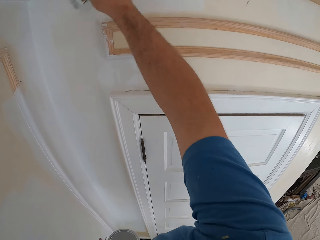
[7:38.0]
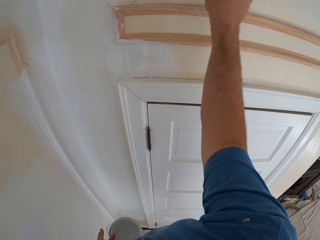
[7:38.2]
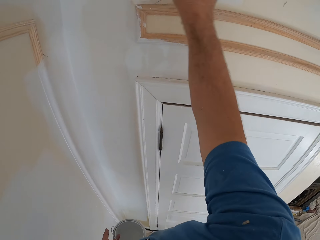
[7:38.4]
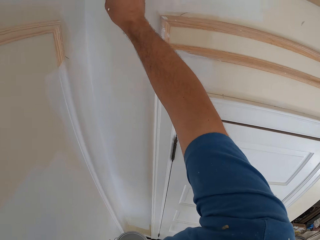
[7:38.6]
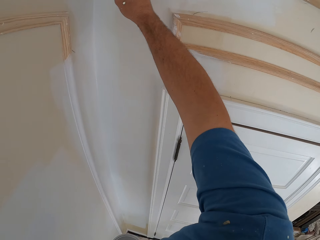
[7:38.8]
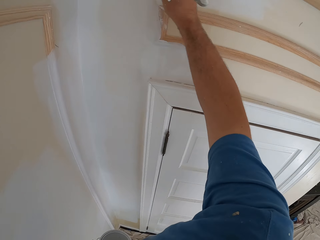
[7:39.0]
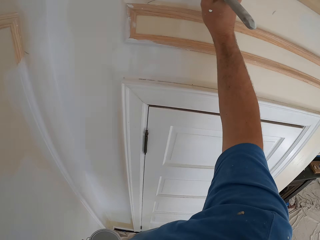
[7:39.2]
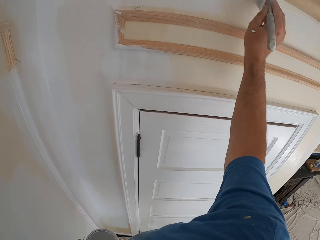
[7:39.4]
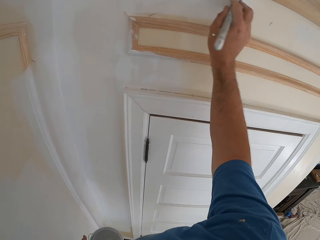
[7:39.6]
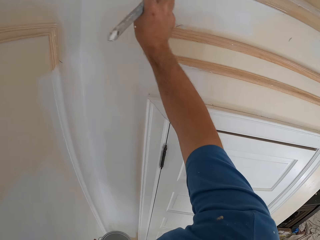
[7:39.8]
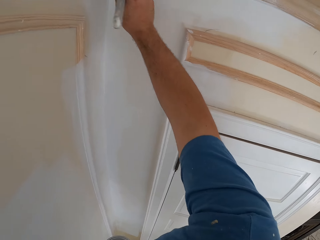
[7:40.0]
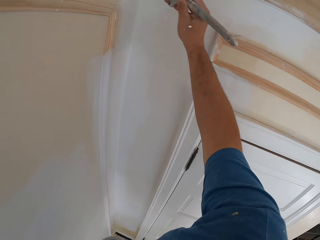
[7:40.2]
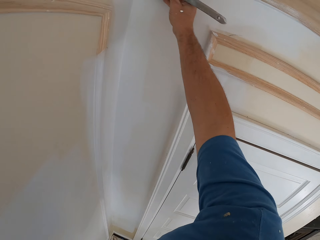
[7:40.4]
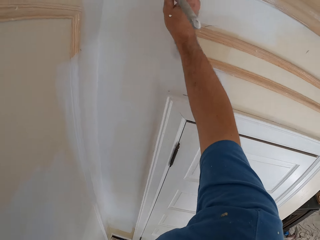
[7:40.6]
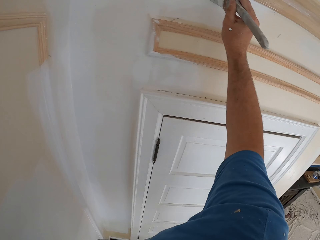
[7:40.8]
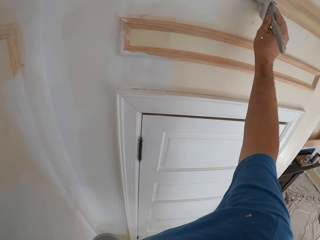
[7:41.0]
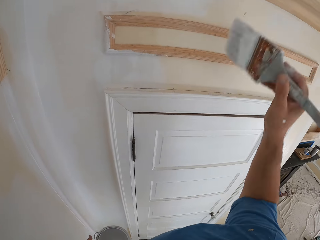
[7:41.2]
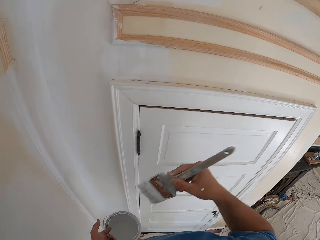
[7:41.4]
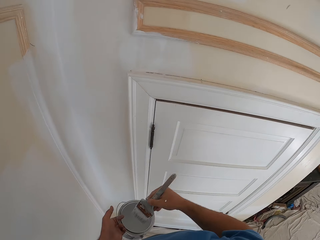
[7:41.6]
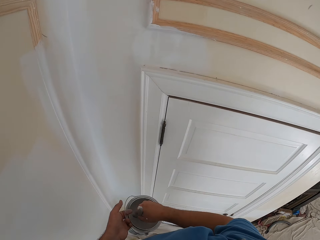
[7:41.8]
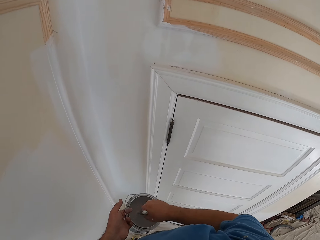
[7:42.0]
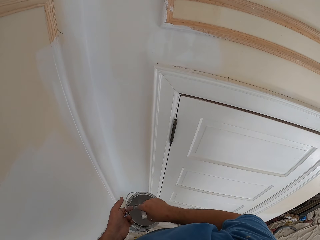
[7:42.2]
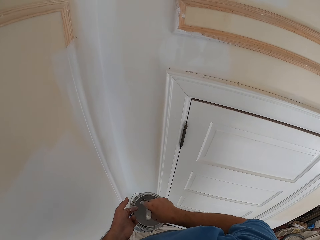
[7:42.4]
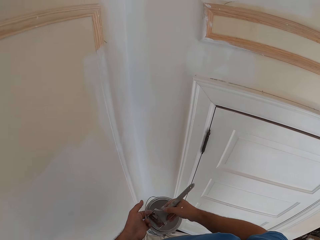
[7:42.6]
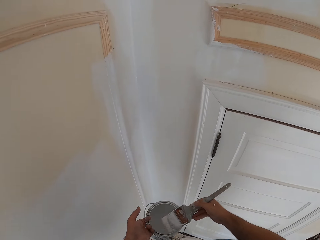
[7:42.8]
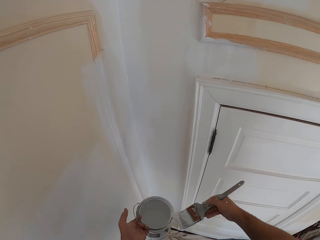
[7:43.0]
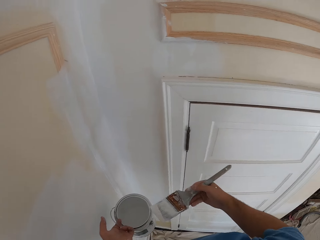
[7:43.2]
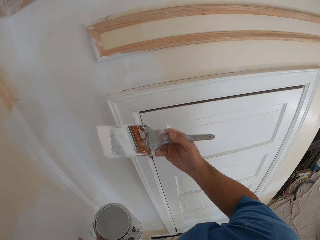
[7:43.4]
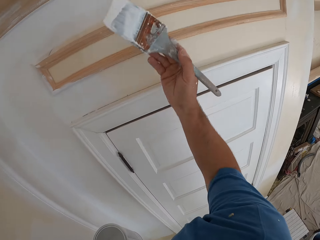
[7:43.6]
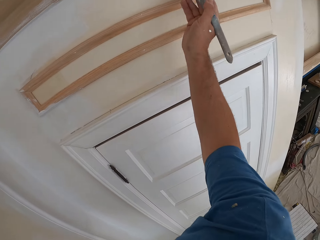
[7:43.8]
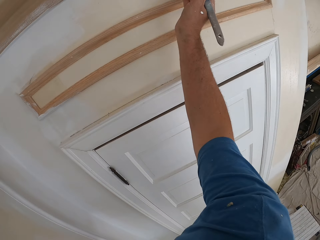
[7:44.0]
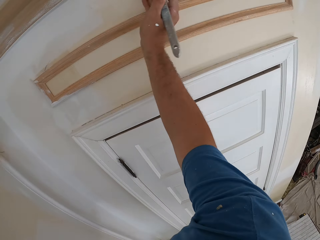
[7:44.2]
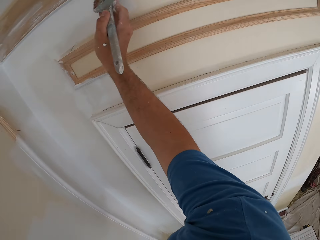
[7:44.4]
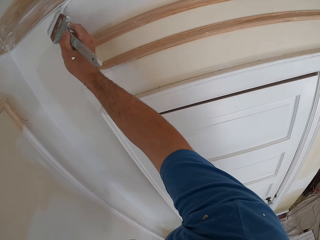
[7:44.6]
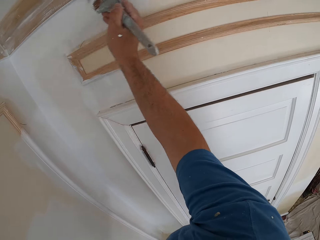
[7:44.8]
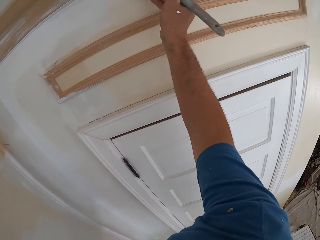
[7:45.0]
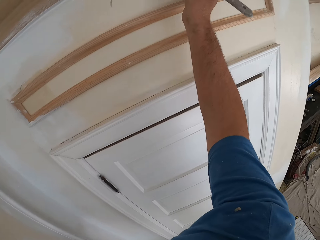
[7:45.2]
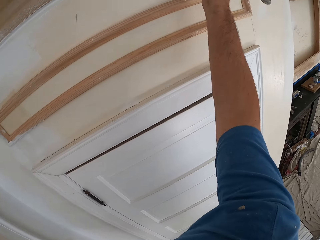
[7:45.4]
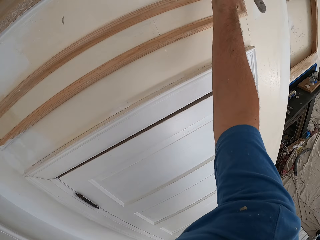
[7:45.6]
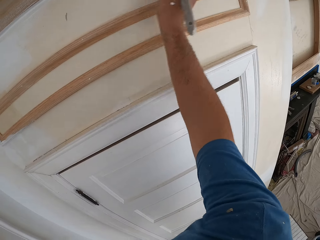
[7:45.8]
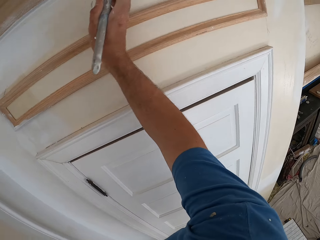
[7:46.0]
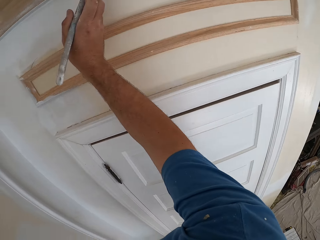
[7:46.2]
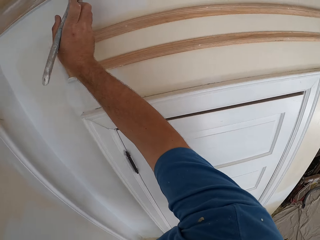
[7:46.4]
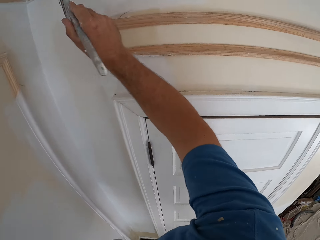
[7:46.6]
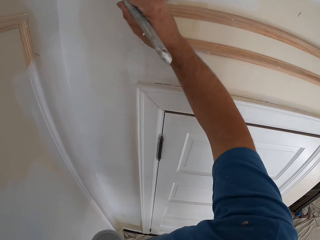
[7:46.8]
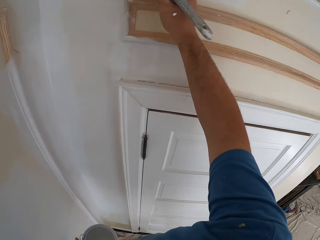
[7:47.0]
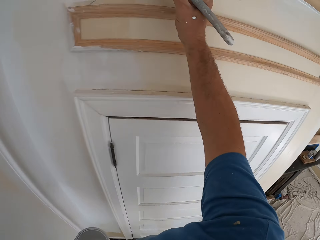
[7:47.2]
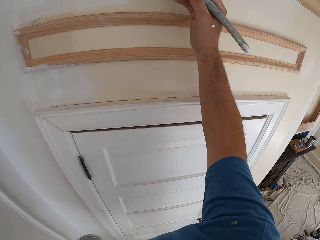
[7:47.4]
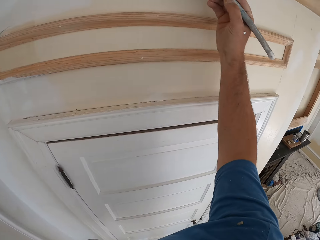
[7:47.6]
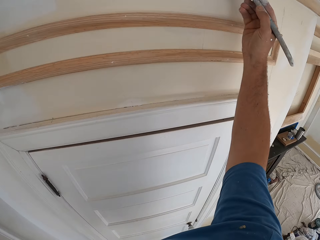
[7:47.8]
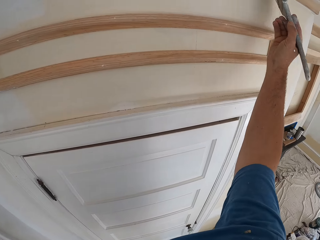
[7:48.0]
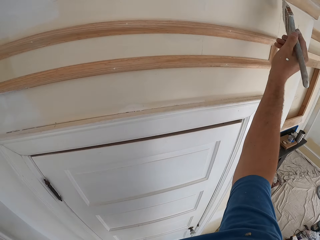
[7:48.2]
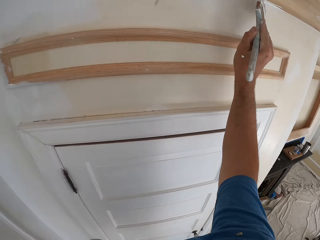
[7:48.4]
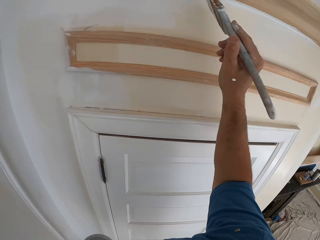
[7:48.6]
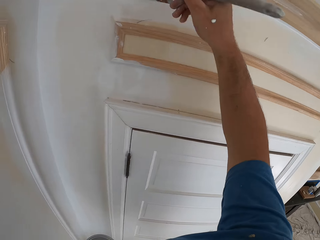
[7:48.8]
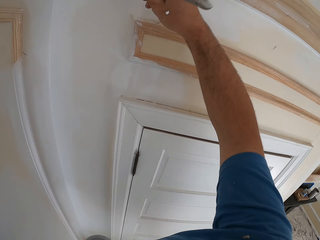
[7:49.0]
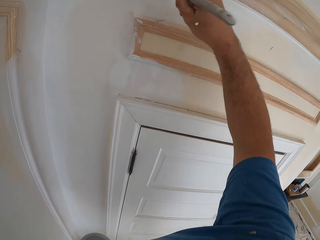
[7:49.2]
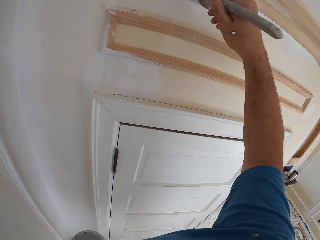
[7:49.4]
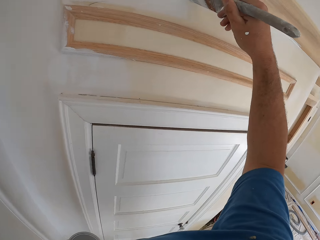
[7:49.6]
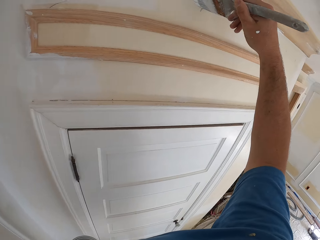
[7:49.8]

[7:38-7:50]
The camera wearer dips the paint brush into the paint can. He paints the room wall with the paint brush in his right hand.

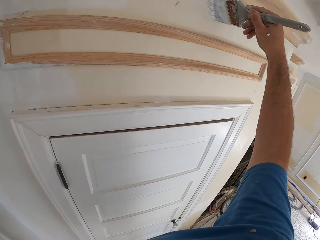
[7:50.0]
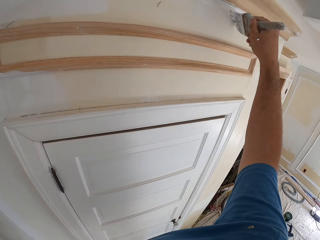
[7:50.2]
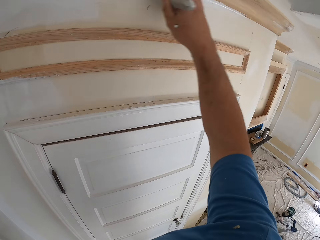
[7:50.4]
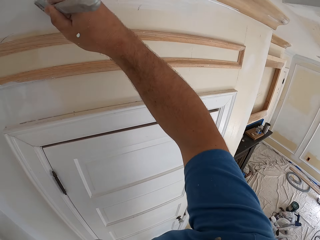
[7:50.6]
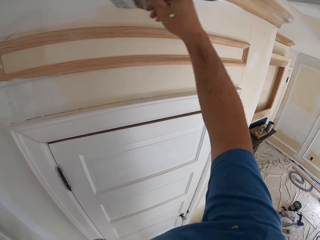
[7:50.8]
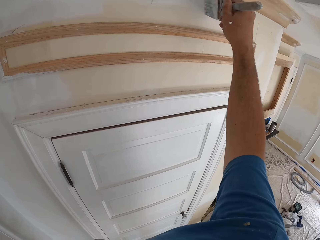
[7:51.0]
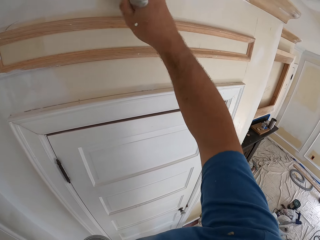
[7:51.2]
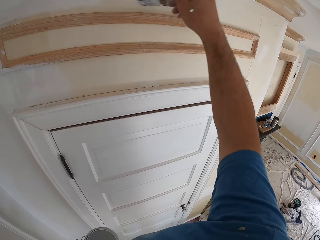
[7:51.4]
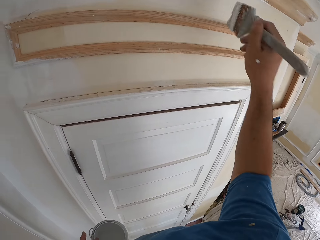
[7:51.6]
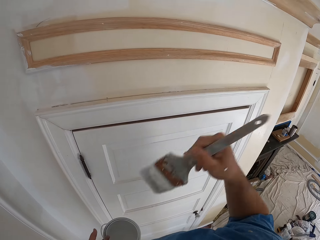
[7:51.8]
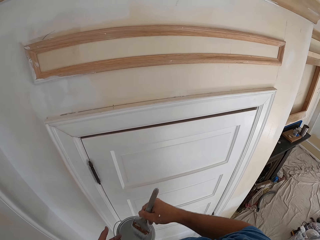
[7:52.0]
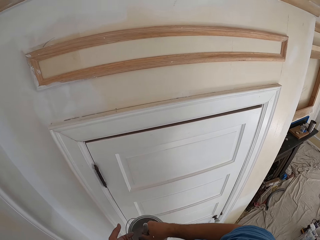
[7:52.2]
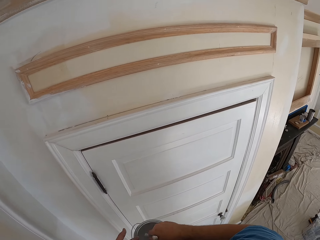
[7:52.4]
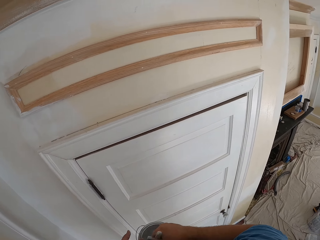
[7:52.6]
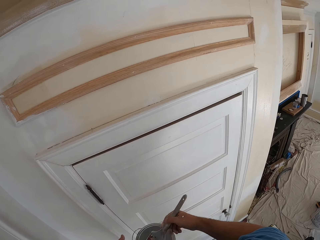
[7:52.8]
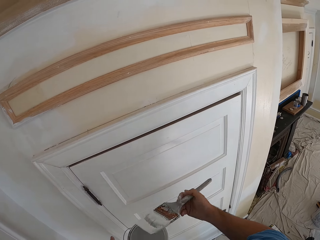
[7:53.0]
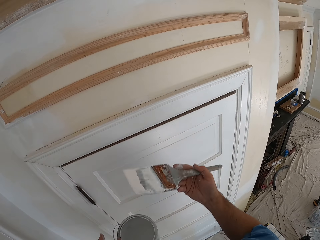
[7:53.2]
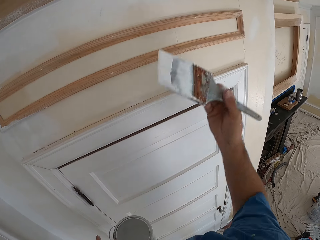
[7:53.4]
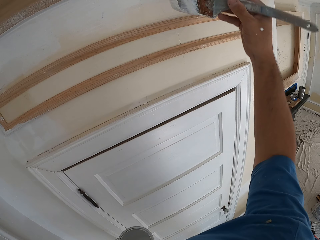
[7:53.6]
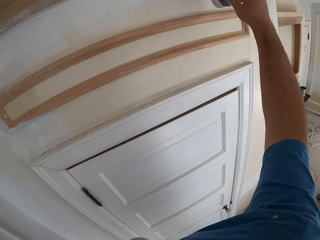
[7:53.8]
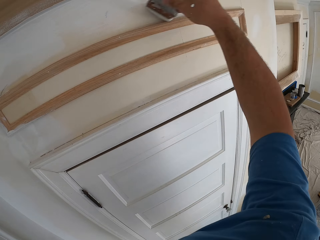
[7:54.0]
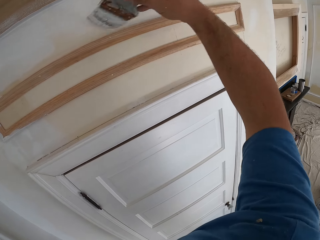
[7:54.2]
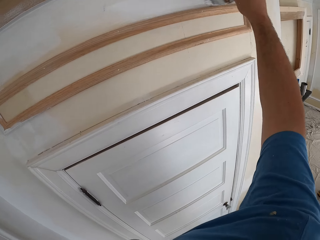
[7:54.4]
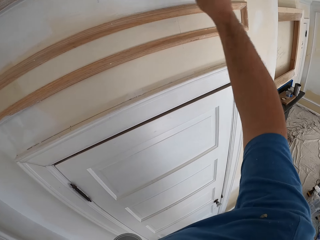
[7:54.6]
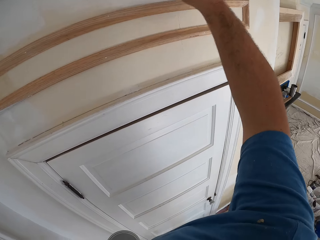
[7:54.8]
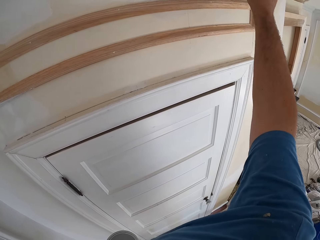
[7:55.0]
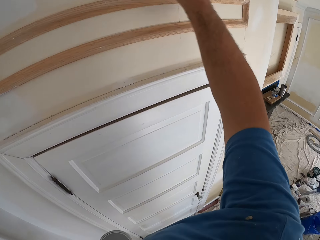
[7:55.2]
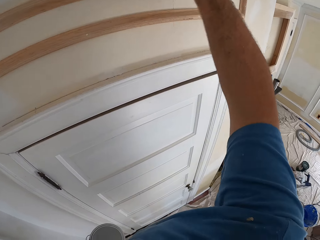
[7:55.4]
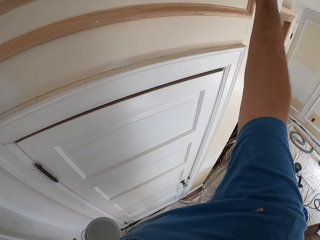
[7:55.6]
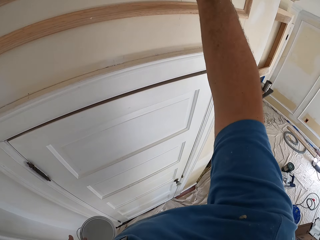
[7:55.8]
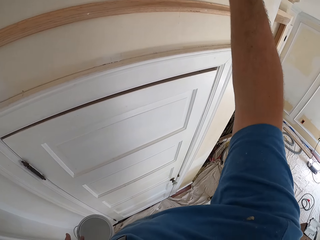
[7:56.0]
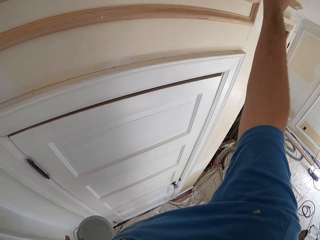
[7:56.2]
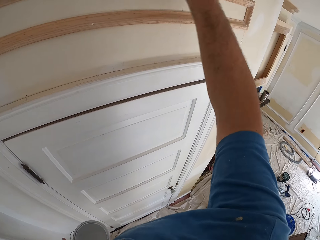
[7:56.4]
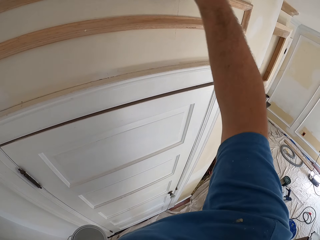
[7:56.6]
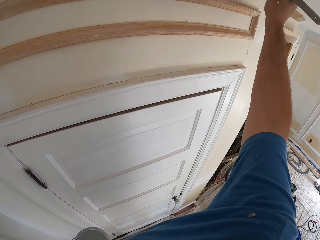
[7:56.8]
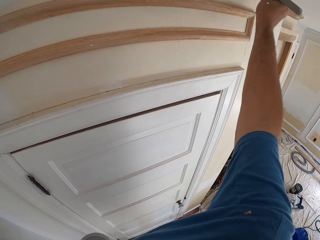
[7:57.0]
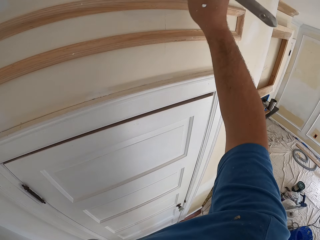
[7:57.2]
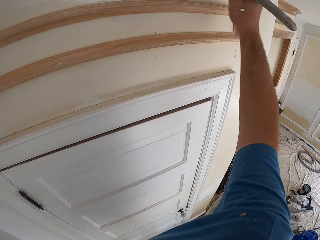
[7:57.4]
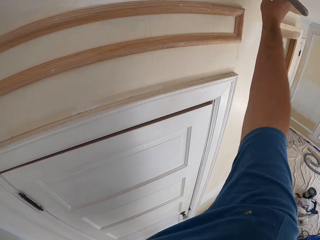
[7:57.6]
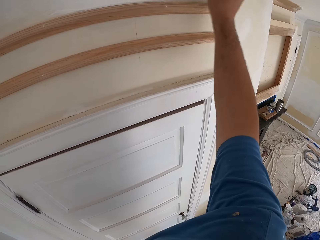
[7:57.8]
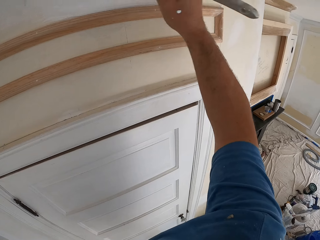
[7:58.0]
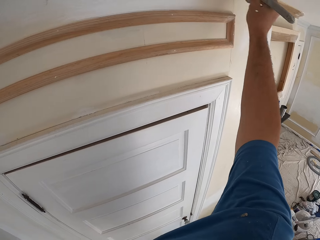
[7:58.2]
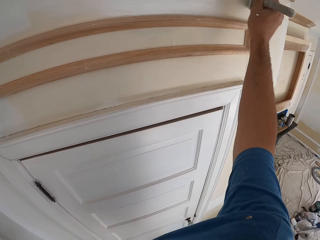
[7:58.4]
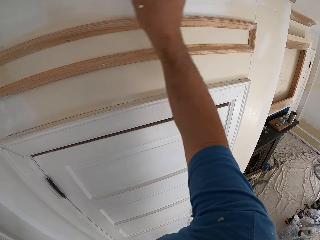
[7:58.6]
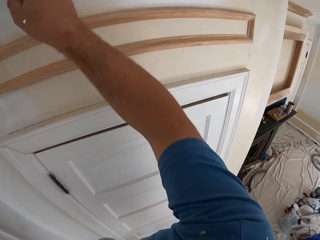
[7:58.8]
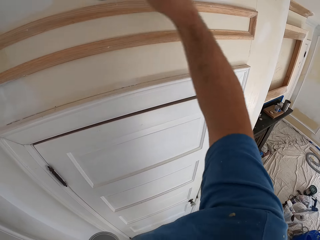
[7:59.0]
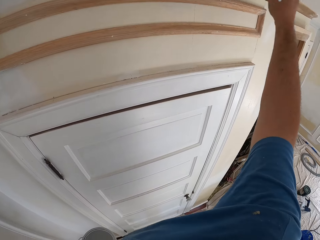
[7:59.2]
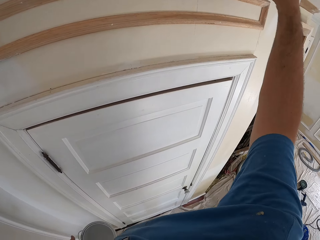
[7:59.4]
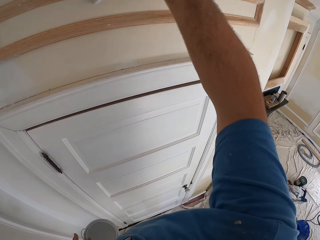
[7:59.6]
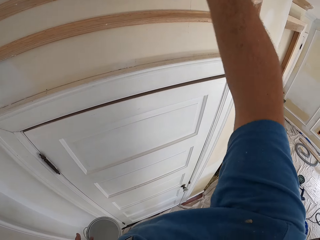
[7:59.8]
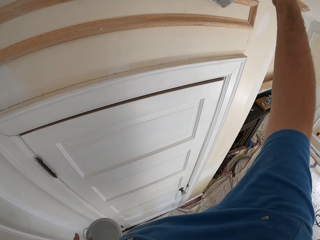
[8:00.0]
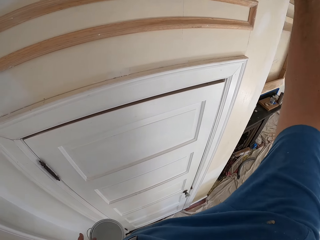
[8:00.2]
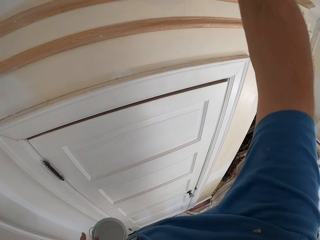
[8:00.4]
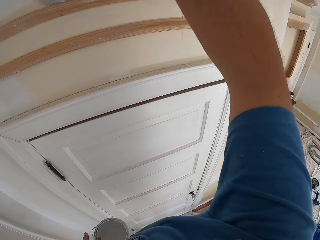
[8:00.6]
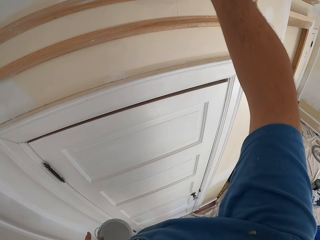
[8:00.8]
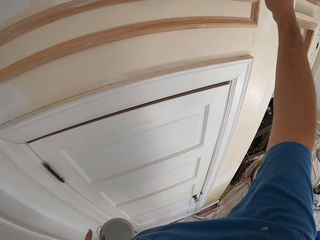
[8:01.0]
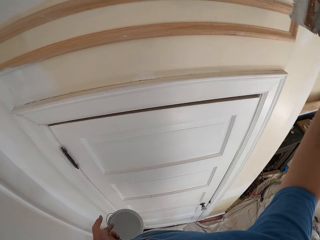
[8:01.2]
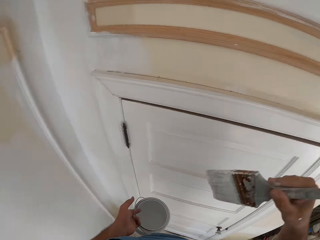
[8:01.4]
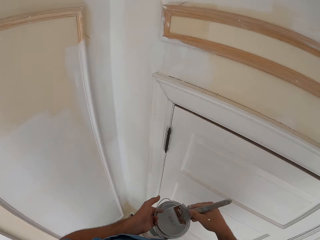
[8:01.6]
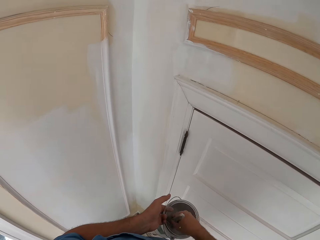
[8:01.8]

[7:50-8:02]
The camera wearer dips the paint brush into the paint can. He paints the room wall with the paint brush in his right hand.
